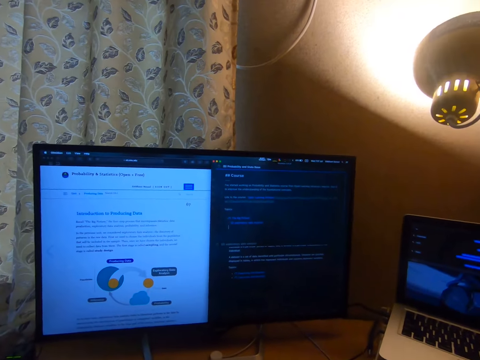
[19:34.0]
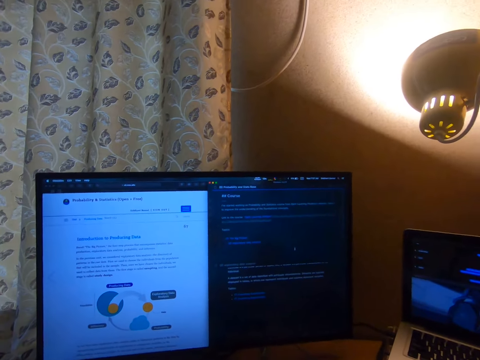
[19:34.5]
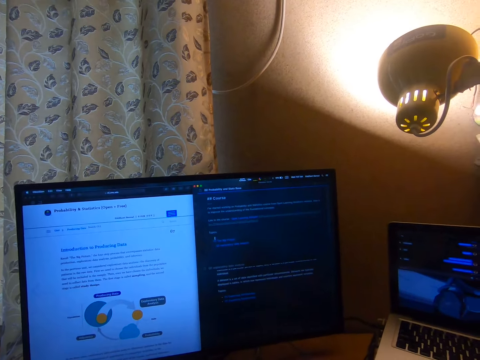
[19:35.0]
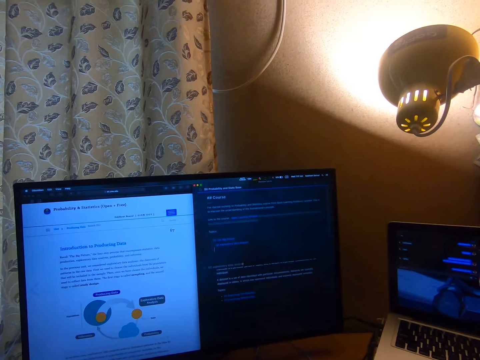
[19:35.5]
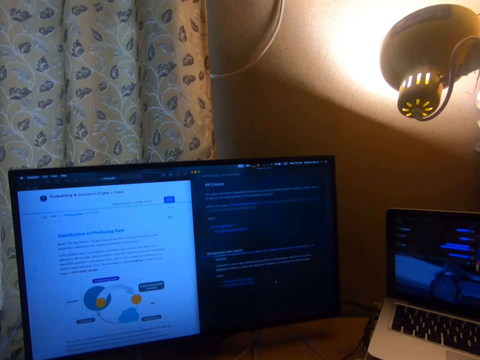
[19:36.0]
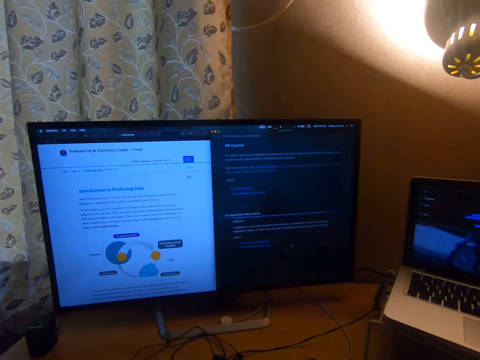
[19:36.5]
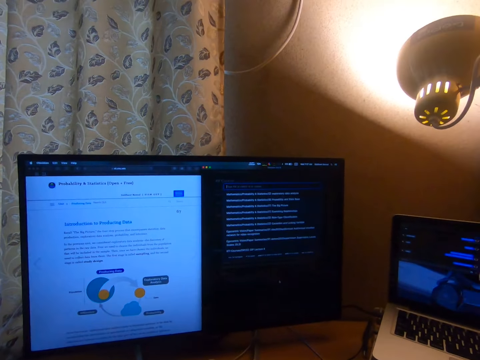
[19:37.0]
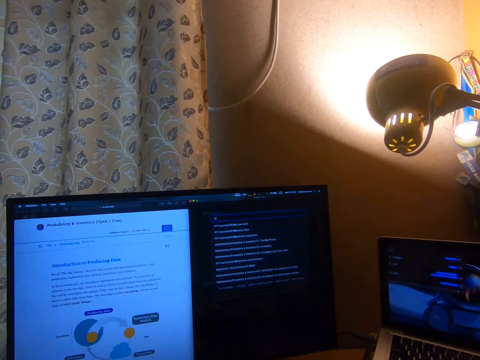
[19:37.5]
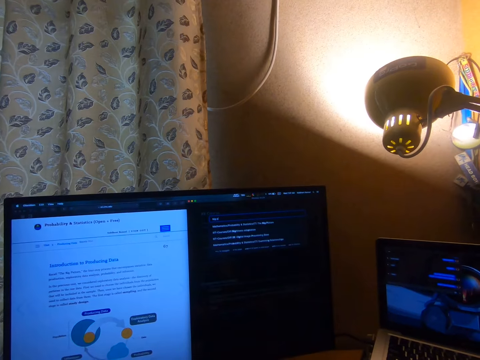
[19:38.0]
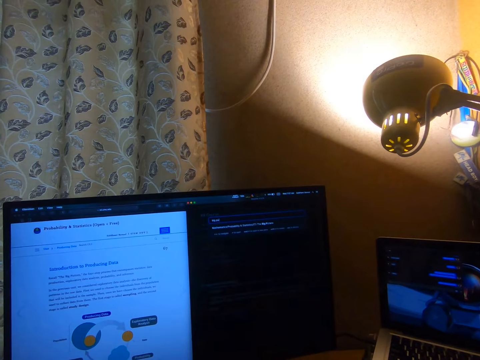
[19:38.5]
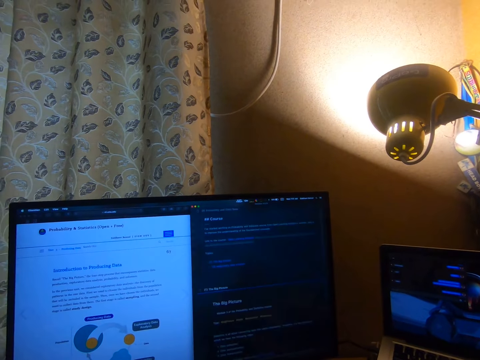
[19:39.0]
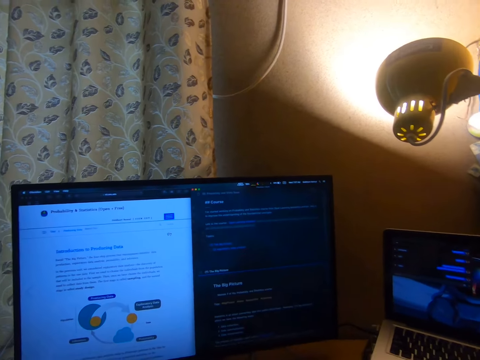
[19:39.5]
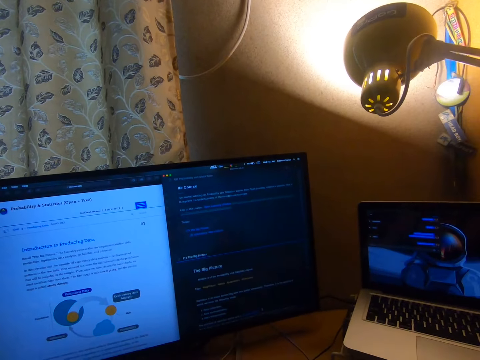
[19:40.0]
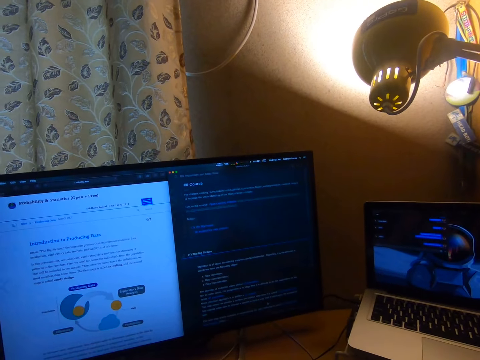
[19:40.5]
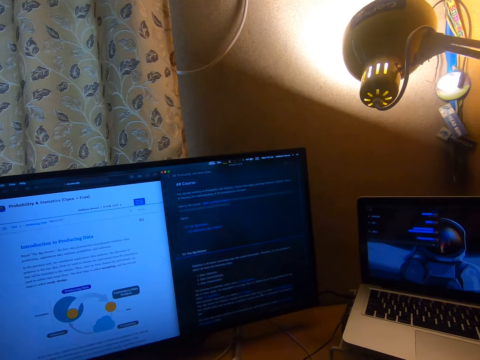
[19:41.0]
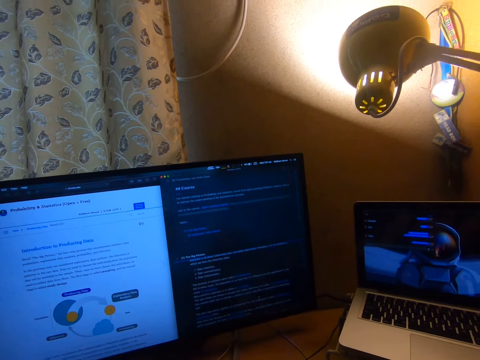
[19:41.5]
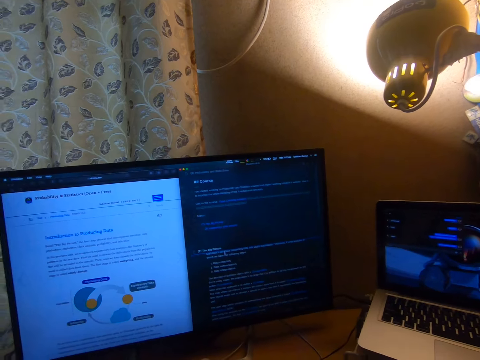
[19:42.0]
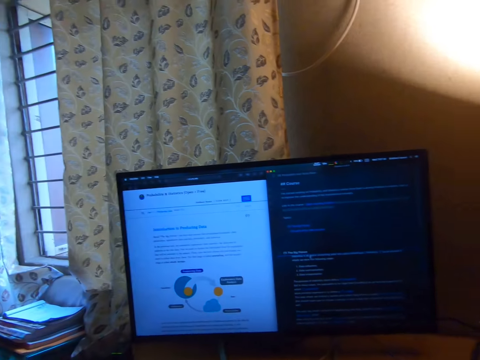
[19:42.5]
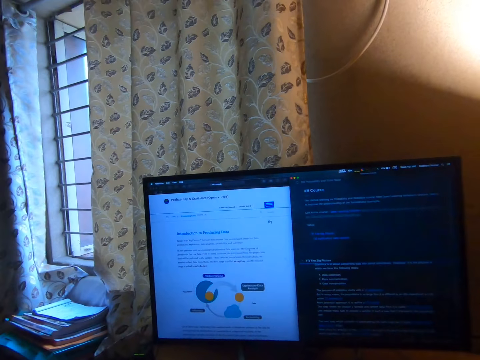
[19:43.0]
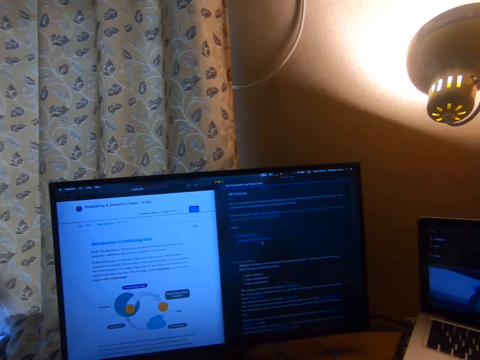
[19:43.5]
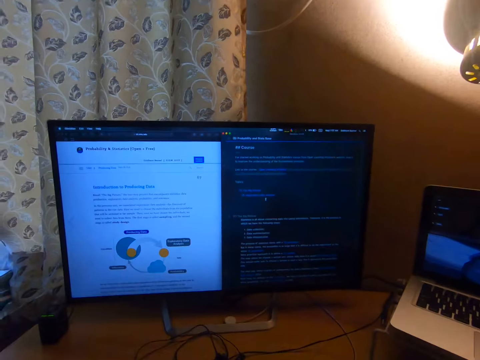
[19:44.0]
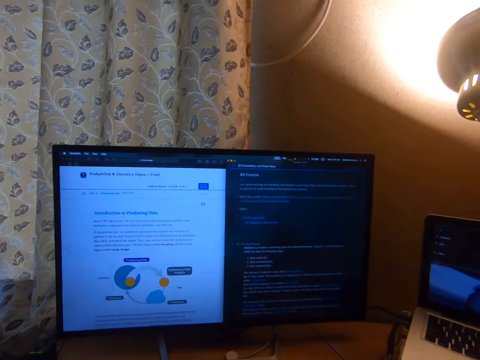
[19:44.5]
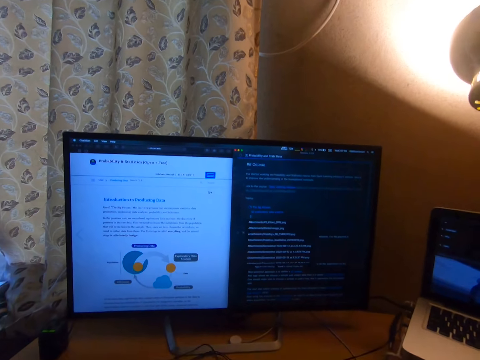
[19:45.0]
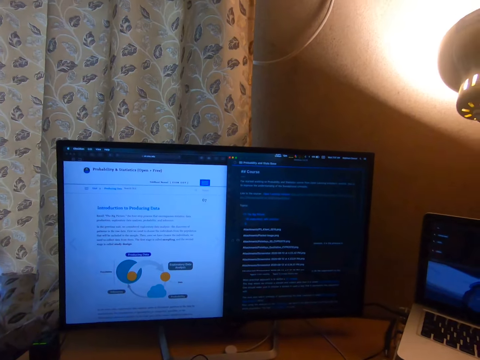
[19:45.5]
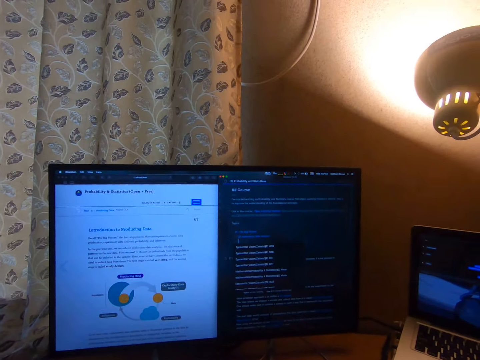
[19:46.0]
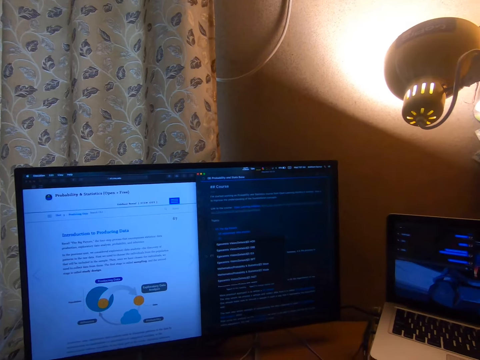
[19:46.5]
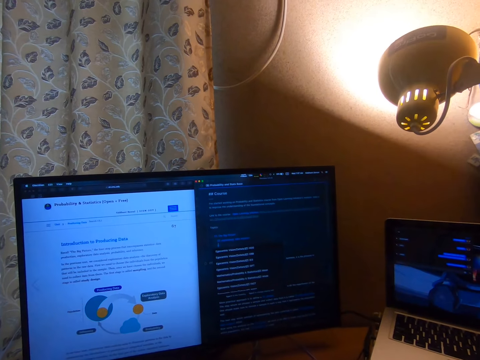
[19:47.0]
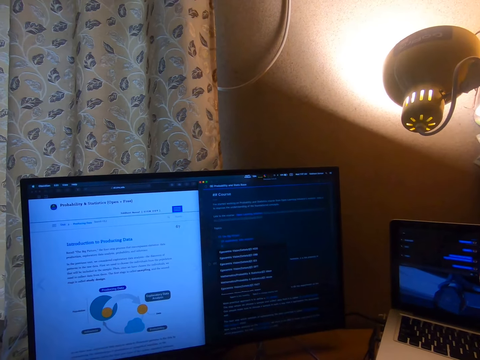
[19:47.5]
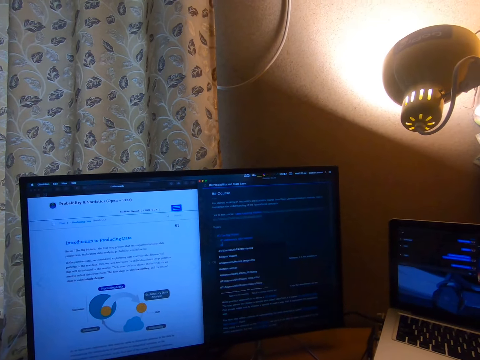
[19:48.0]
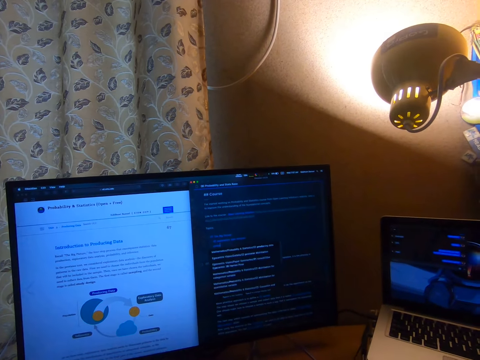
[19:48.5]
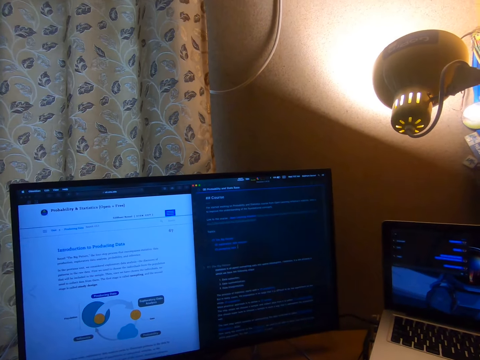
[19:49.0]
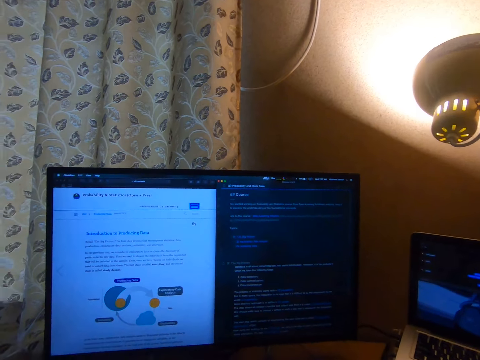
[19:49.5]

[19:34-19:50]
The camera wearer moves the cursor. They type on the computer keyboard. They click something. They scroll the mouse pad. They display the writing on the desktop. They move the cursor.

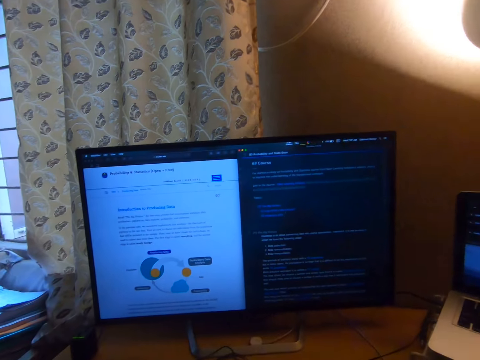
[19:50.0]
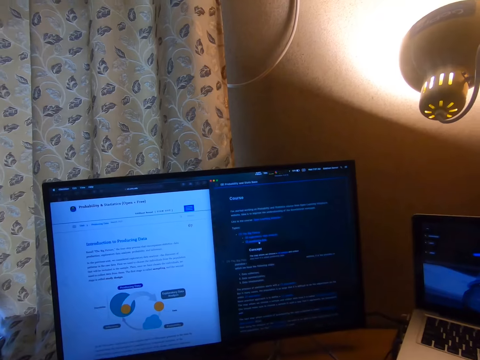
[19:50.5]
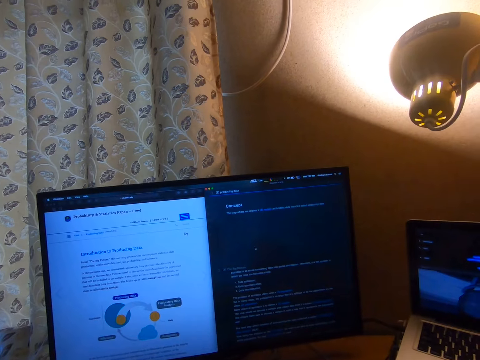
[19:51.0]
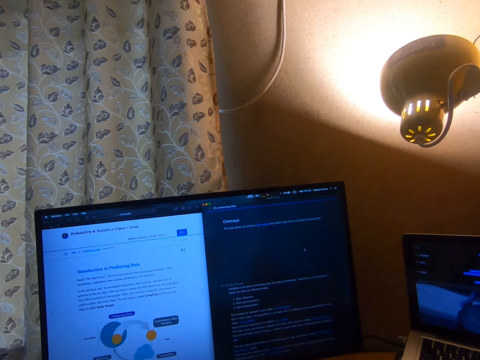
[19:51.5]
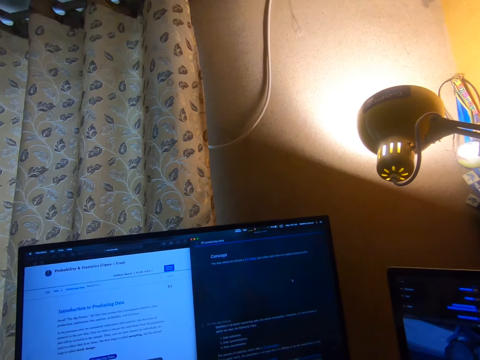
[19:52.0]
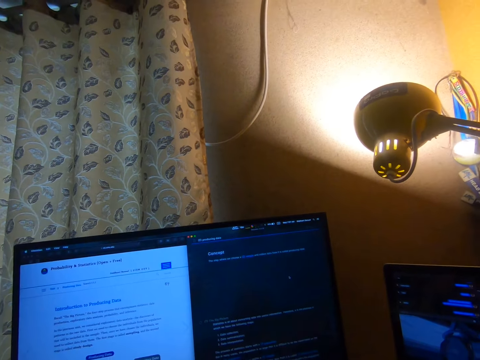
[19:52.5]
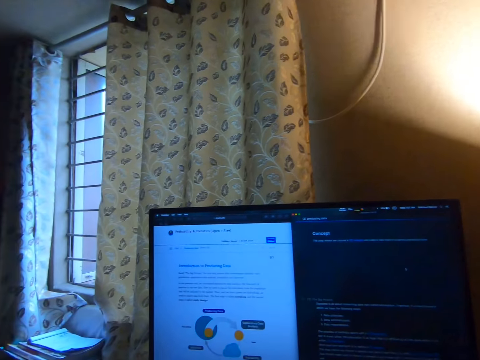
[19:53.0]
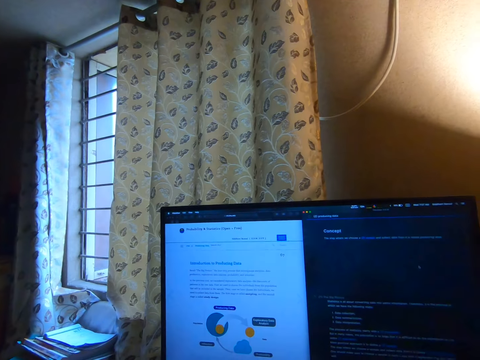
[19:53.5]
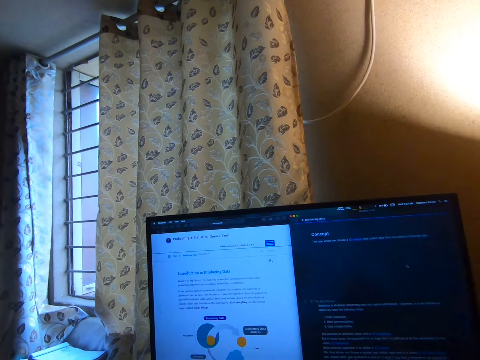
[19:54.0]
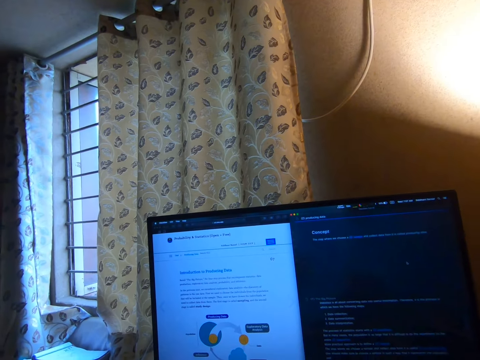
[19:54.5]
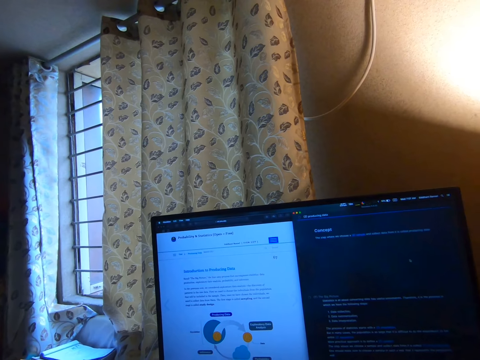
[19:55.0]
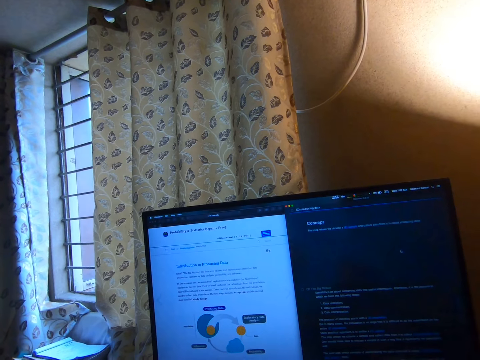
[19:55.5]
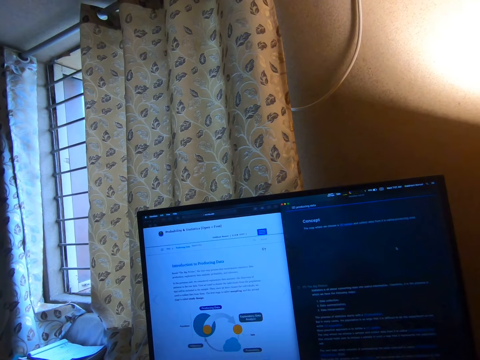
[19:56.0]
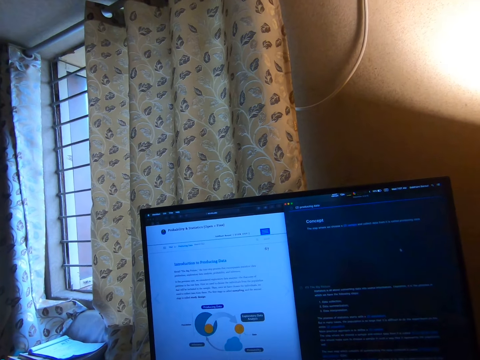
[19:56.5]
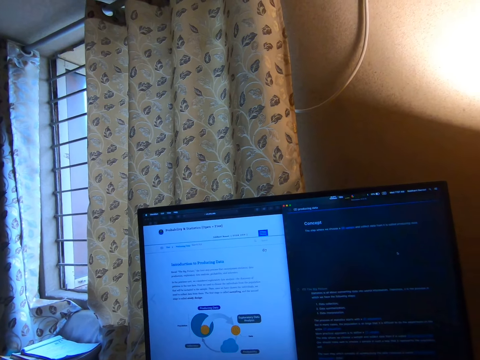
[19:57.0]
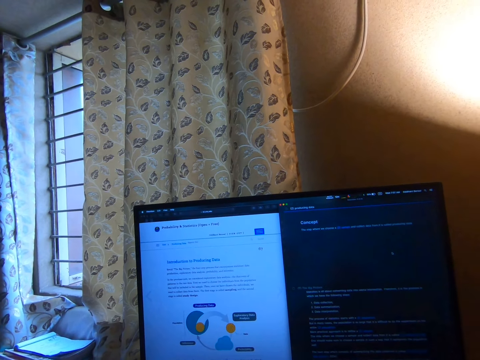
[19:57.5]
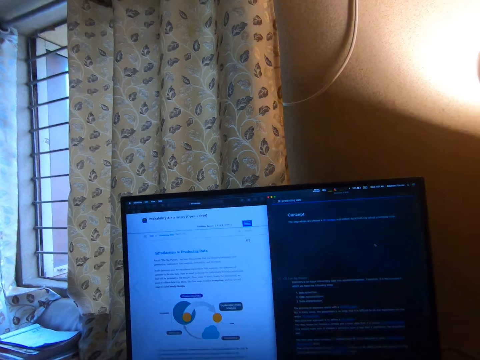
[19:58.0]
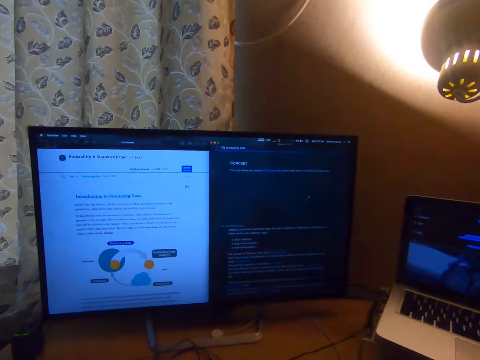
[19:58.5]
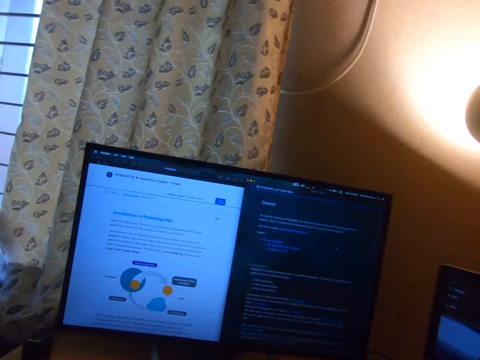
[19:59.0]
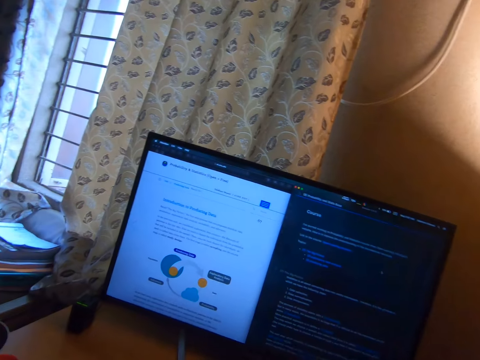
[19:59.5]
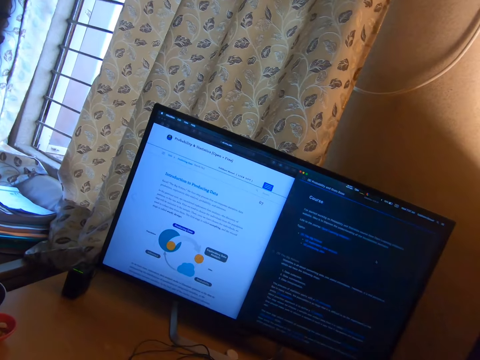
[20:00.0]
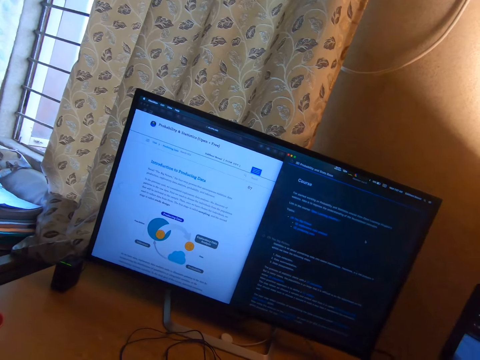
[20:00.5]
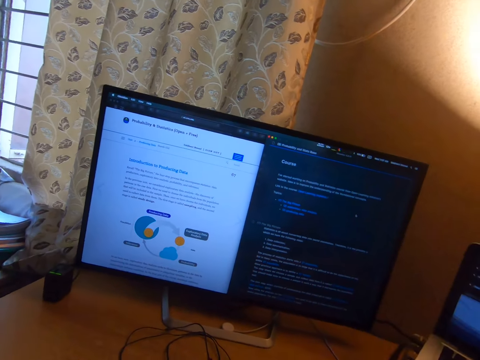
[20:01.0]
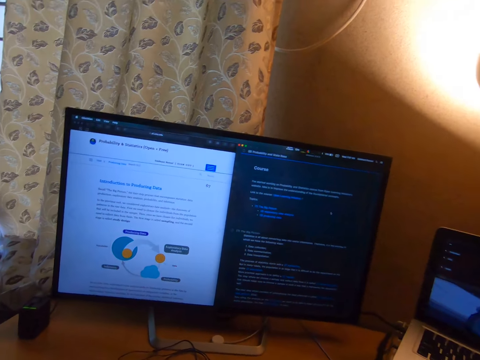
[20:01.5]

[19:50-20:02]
The camera wearer displays the writing on the desktop.
